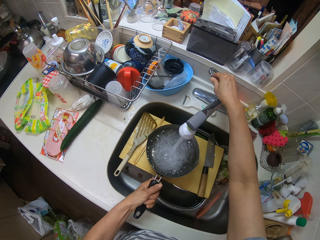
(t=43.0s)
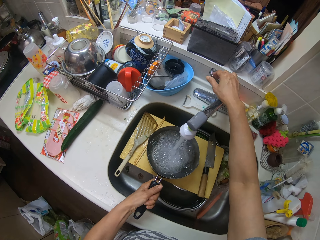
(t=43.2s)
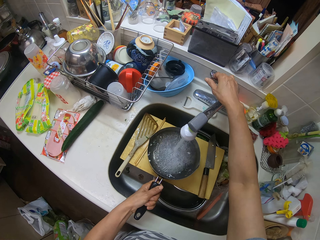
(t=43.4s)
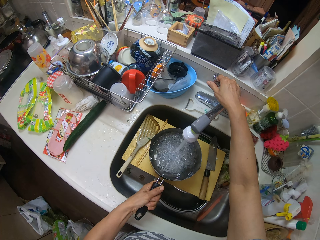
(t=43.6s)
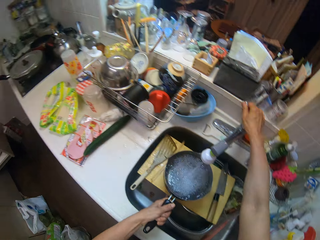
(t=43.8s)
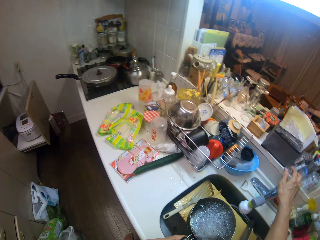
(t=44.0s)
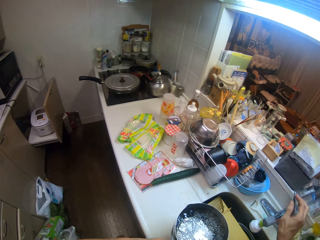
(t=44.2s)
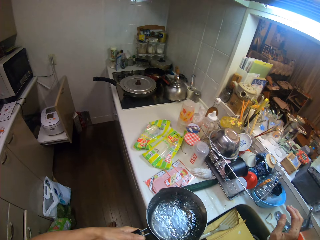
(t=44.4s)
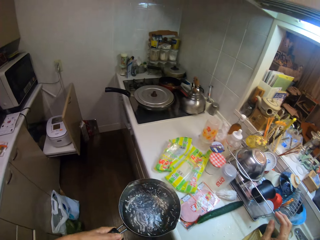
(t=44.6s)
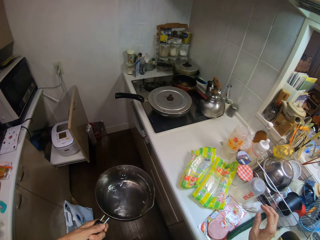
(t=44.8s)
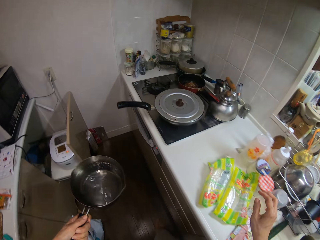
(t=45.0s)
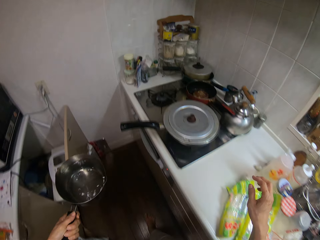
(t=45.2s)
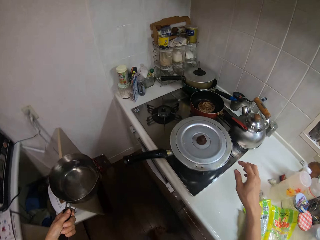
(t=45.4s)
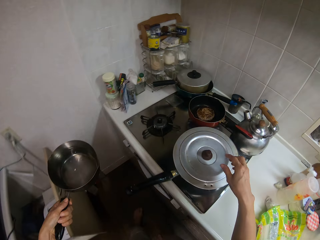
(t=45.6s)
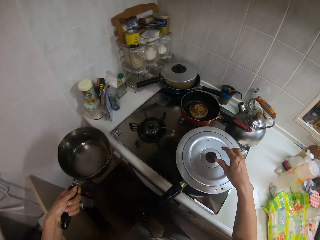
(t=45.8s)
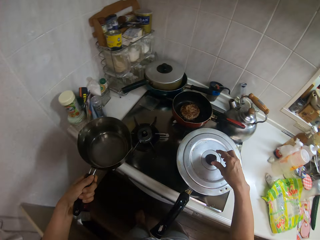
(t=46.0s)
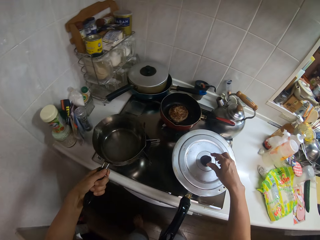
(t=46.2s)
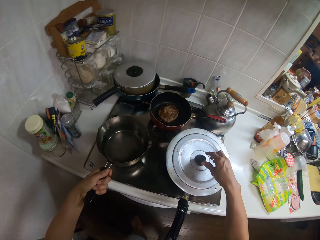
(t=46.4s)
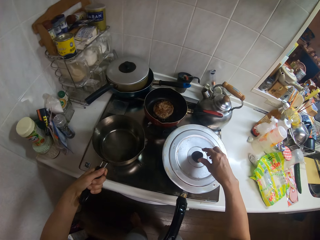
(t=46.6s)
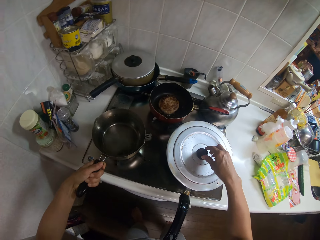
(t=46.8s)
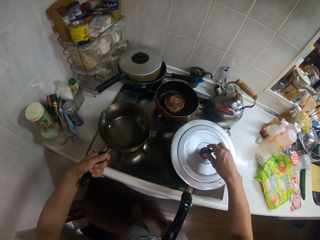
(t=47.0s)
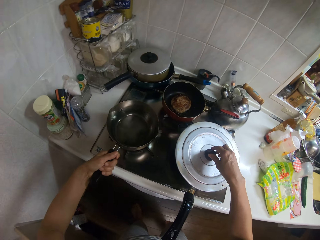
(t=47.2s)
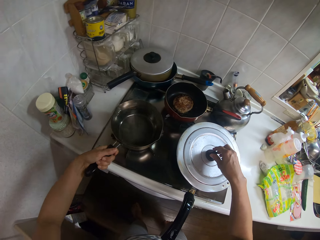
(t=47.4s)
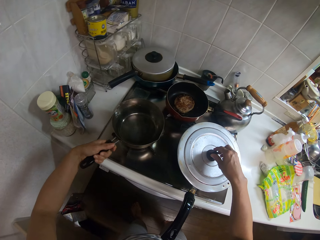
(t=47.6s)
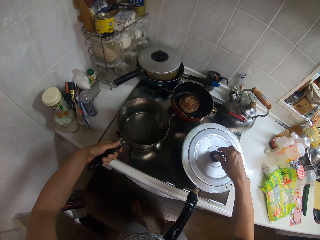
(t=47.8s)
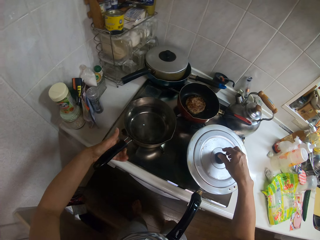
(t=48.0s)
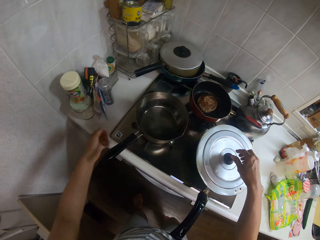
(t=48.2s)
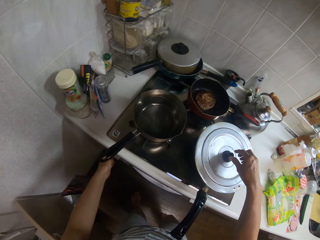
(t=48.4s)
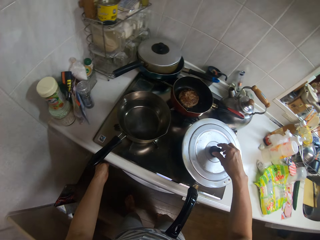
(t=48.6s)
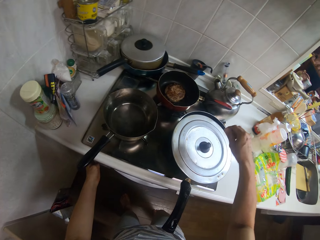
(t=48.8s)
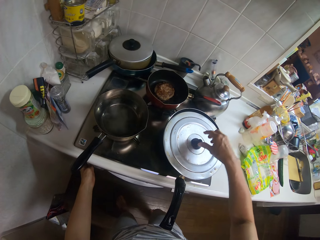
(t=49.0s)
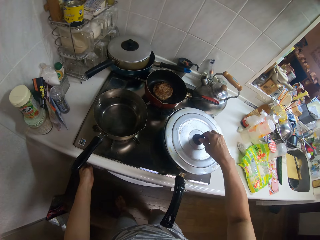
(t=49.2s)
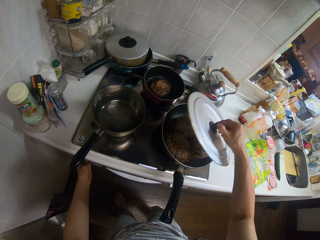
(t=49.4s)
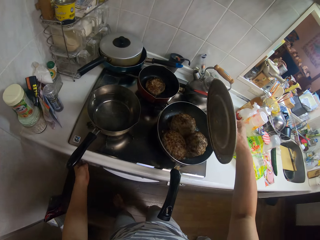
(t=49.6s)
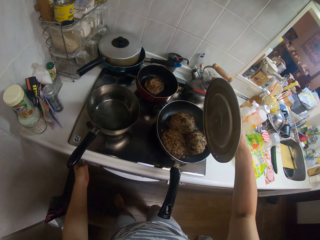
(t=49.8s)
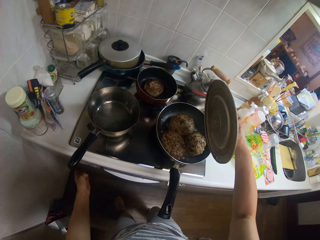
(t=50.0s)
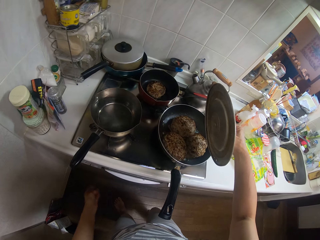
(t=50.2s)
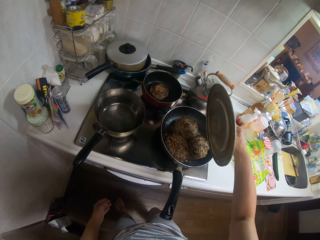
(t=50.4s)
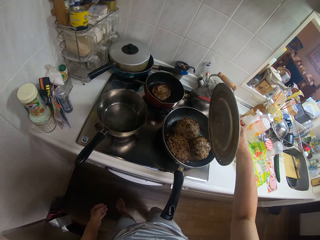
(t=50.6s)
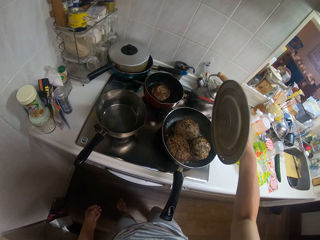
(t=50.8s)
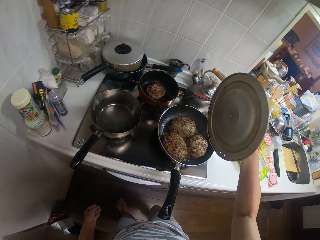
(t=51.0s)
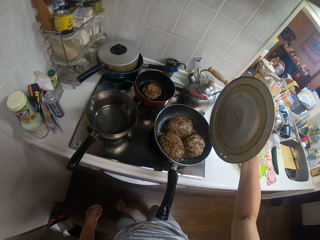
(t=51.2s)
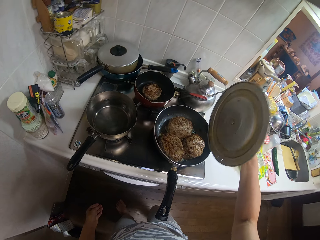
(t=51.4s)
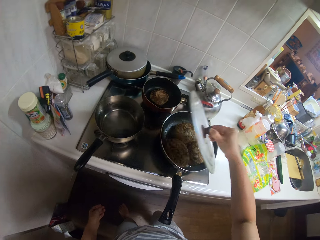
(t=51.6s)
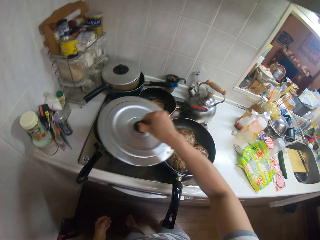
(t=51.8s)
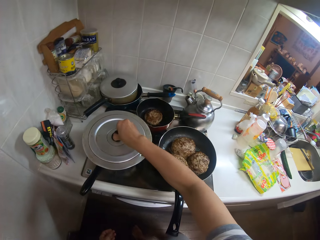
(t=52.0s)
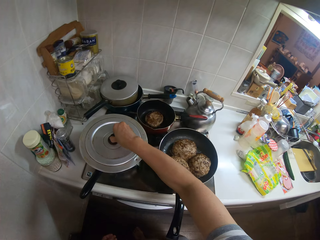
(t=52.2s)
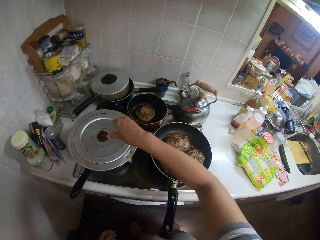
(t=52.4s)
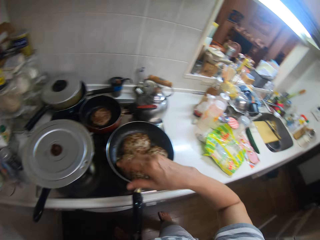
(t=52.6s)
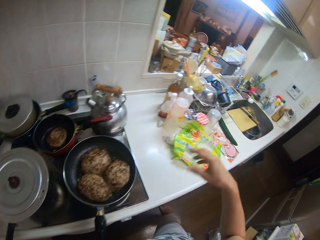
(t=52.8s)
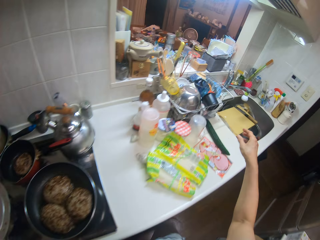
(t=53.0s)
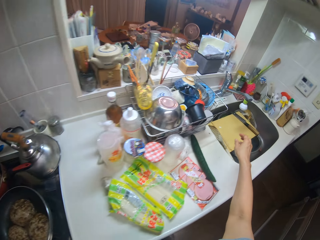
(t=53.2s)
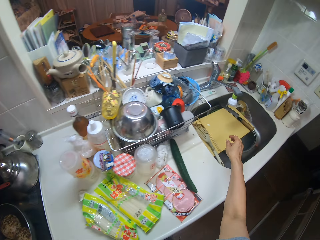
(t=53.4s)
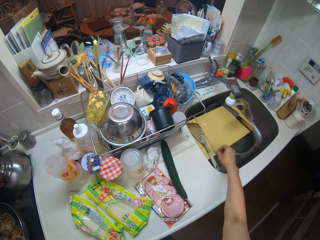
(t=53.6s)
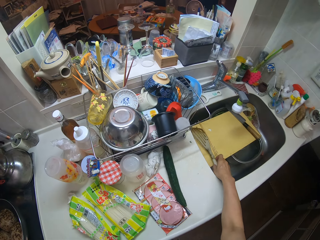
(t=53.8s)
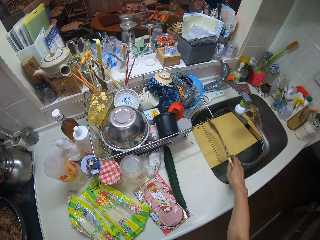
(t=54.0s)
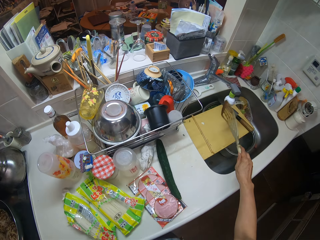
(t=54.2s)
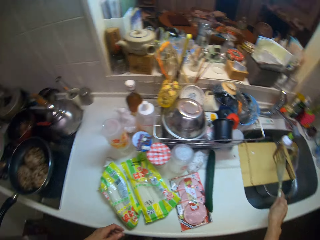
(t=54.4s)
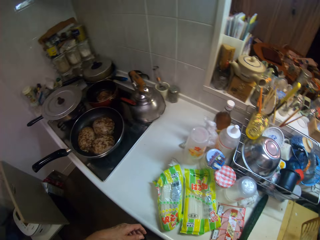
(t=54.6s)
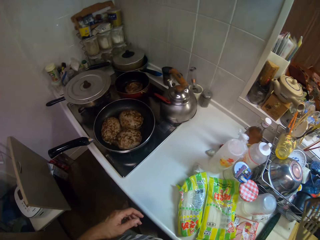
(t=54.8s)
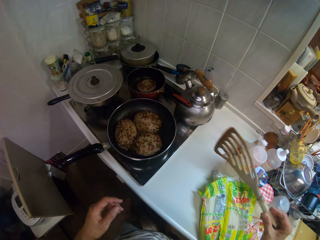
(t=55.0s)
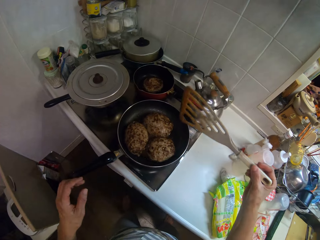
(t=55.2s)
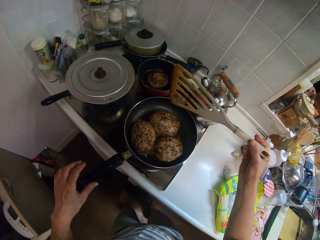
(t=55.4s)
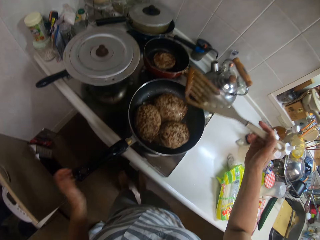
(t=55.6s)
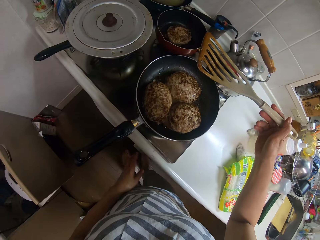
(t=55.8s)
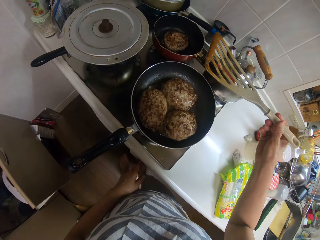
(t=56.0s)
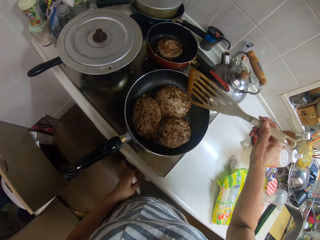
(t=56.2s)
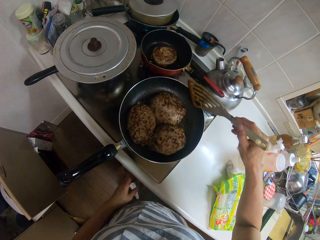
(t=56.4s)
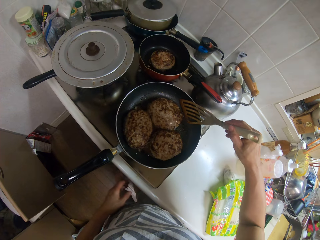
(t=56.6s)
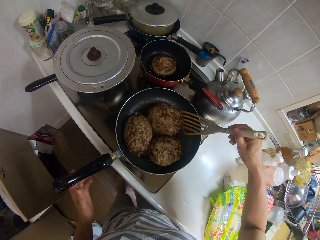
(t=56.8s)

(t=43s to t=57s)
The camera wearer turns off the tap with her right hand. She walks around. She places the frying pan on a gas cooker with her left hand. She lifts the cover of a pot on the gas cooker with her right hand. She closes the frying pan with the cover from the pot with her right hand. She picks up a spatula from the sink with her right hand.

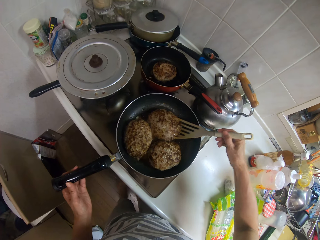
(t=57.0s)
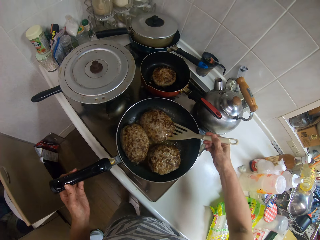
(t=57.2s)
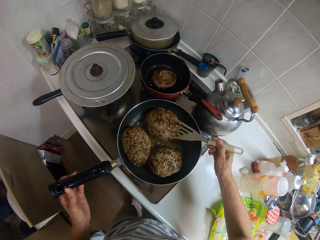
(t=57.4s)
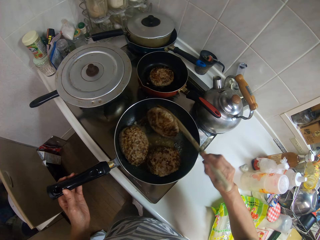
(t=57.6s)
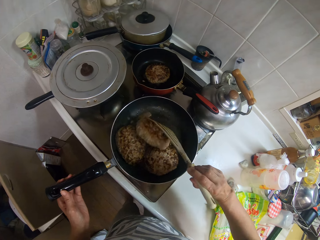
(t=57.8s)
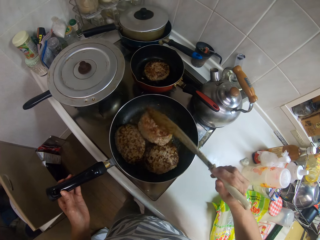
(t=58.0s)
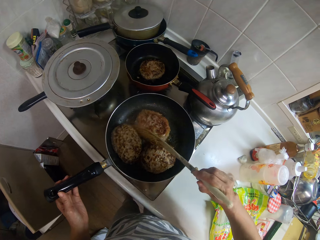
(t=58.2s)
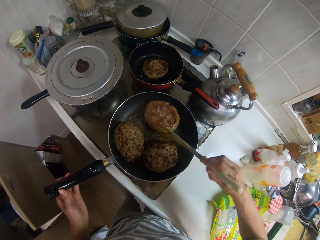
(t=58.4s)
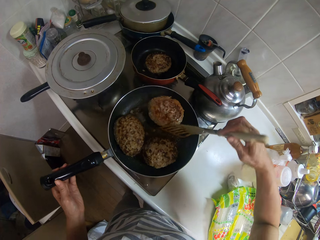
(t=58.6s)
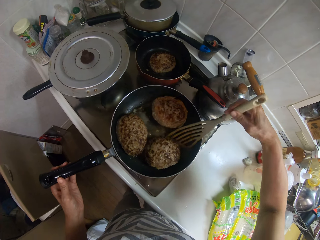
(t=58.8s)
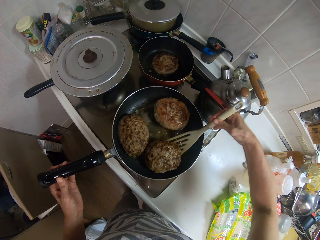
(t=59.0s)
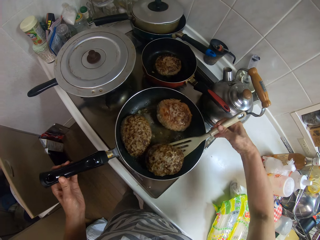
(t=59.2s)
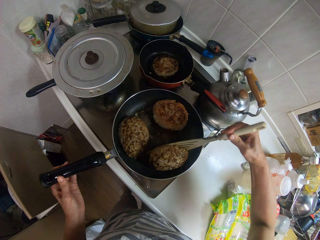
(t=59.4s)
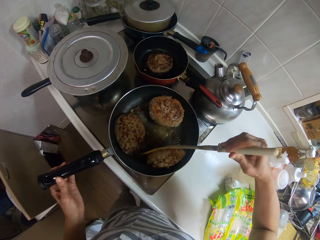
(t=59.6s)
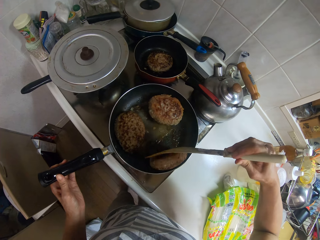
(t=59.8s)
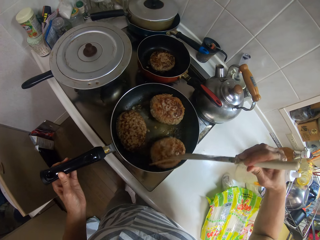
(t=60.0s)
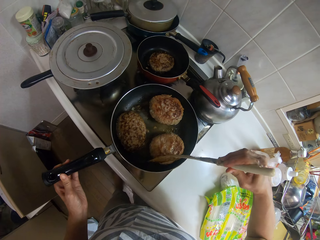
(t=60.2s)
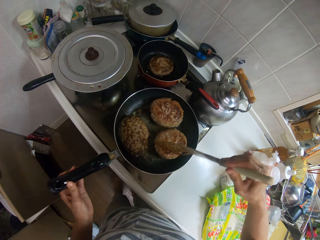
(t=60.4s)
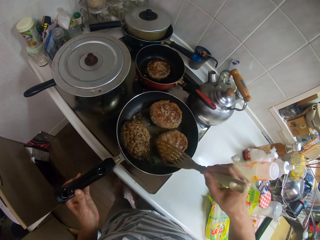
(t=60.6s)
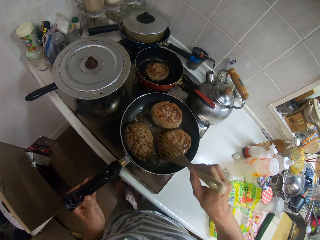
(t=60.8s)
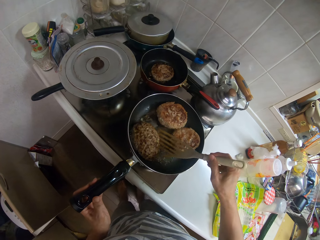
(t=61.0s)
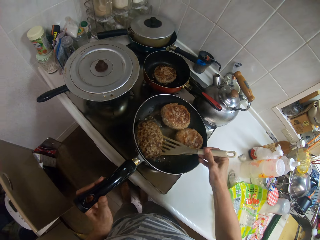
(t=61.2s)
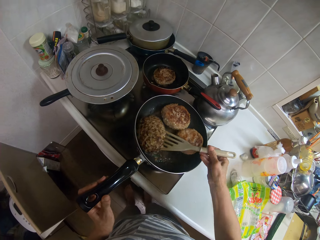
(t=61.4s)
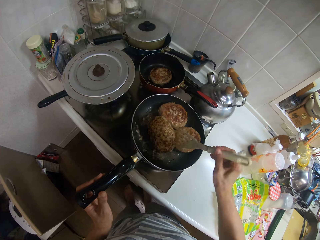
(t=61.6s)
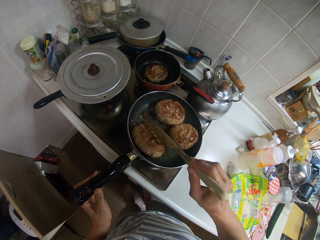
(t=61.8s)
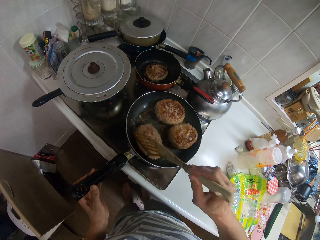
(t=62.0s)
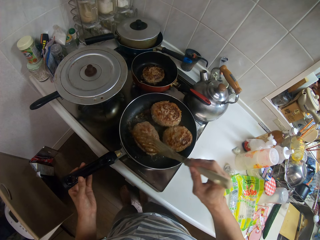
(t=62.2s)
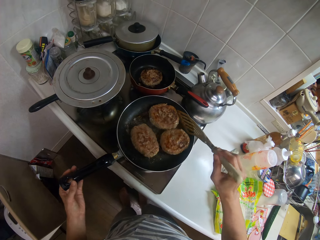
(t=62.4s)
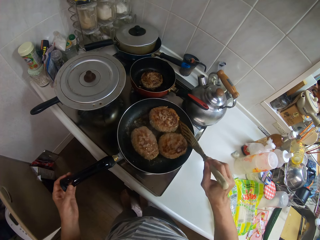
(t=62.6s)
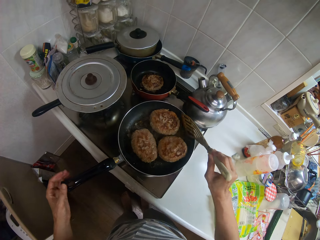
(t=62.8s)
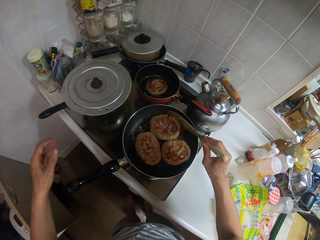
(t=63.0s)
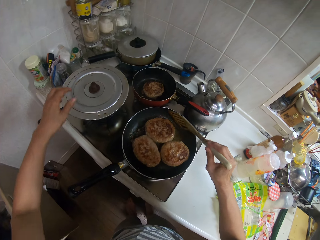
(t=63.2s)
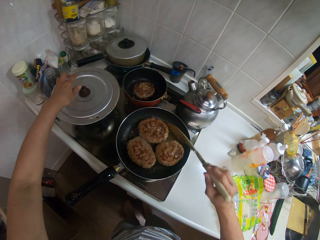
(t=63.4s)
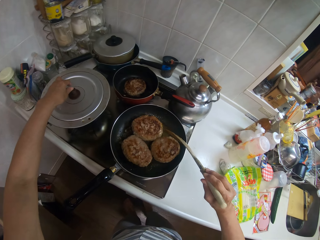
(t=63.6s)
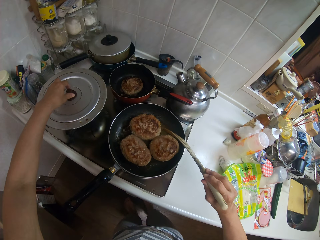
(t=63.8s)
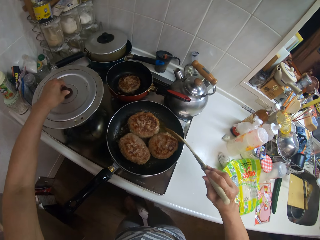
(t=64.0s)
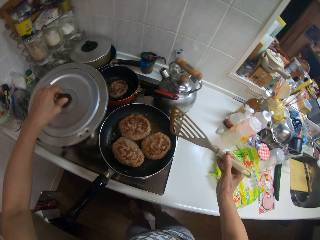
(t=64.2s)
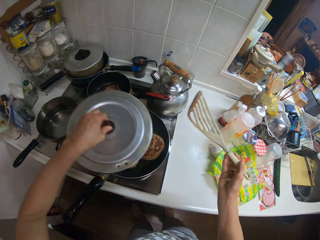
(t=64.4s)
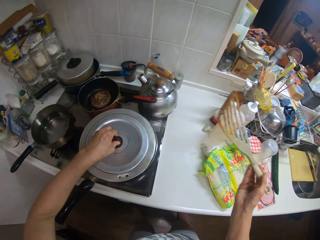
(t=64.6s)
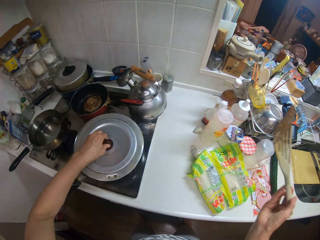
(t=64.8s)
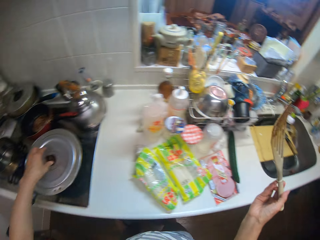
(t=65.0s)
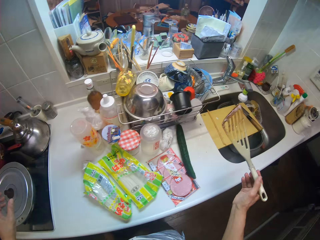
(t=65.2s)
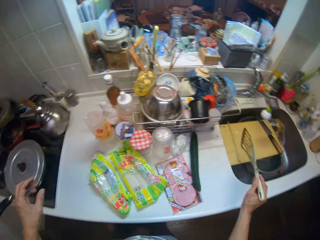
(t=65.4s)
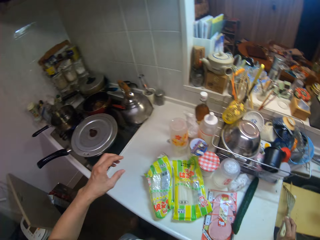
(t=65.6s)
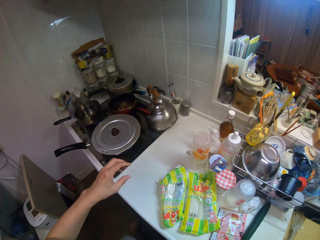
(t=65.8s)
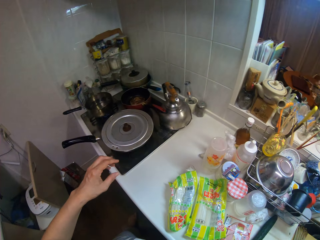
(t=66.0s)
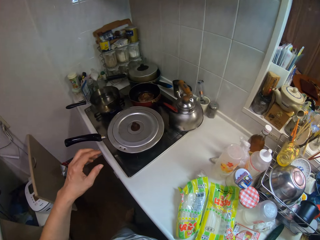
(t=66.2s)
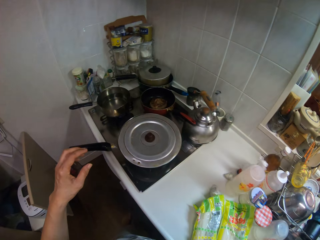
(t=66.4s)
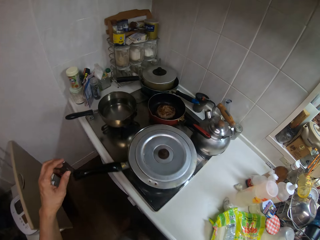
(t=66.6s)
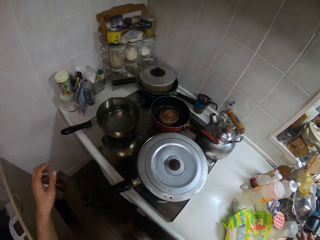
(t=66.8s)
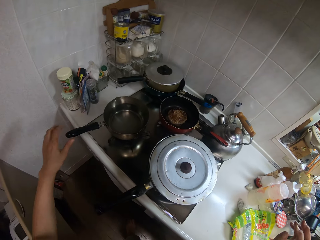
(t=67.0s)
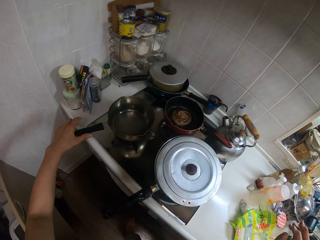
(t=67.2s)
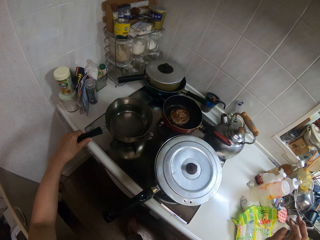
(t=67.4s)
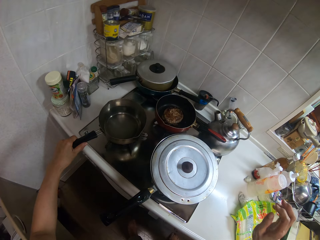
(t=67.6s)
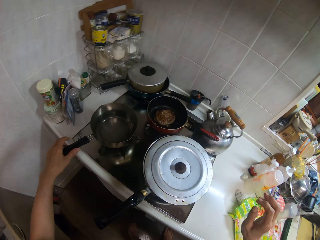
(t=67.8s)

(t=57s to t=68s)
The camera wearer turns the contents of the frying pan with the spatula in her right hand. She lifts the cover of the frying pan on the gas cooker with her left hand. She closes the frying pan with the cover from the other frying pan with her left hand. She drops the spatula into the sink with her right hand. She adjusts the frying pan on the gas cooker with her left hand.
